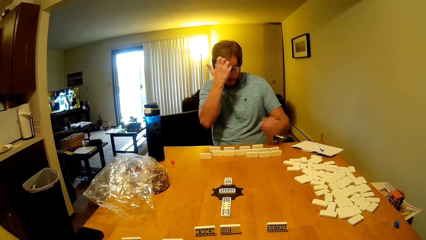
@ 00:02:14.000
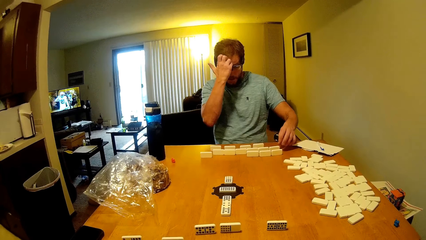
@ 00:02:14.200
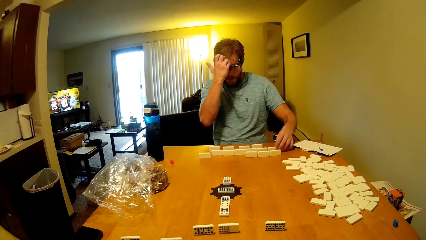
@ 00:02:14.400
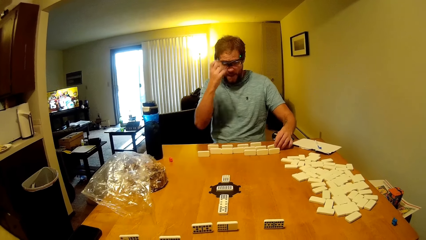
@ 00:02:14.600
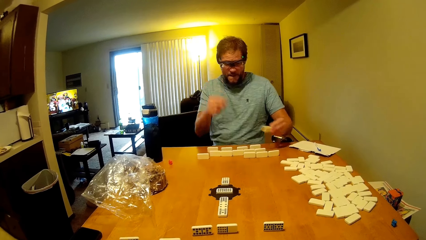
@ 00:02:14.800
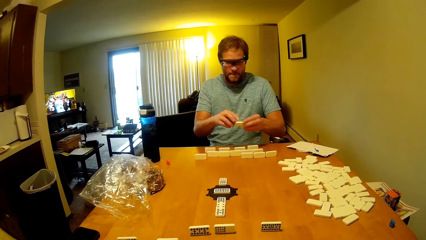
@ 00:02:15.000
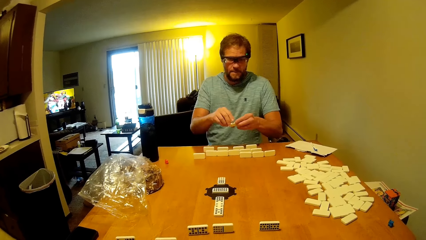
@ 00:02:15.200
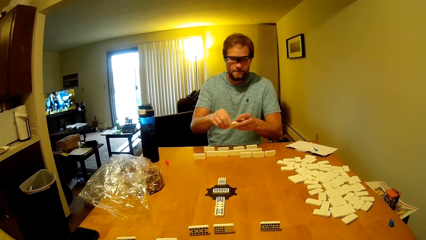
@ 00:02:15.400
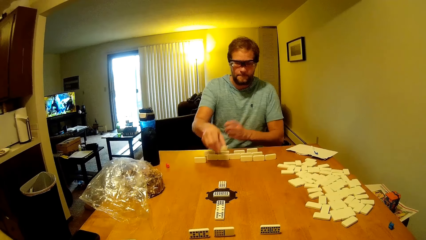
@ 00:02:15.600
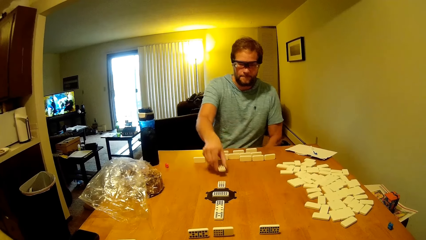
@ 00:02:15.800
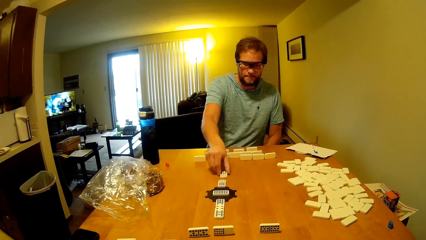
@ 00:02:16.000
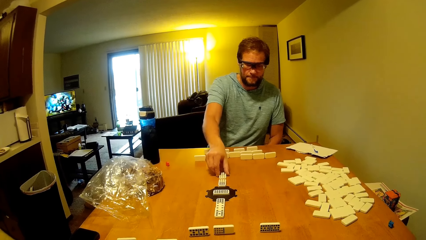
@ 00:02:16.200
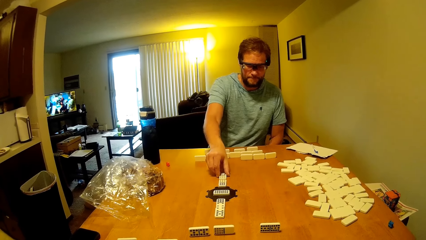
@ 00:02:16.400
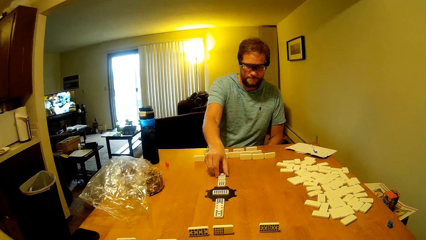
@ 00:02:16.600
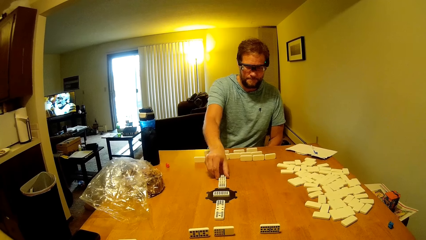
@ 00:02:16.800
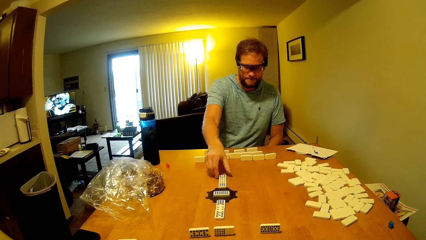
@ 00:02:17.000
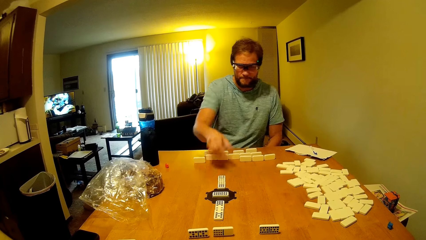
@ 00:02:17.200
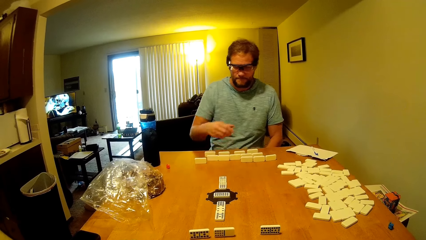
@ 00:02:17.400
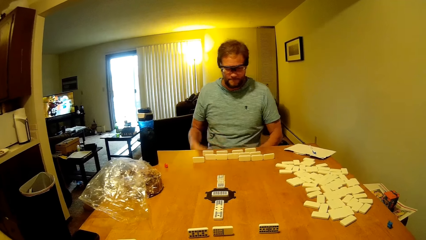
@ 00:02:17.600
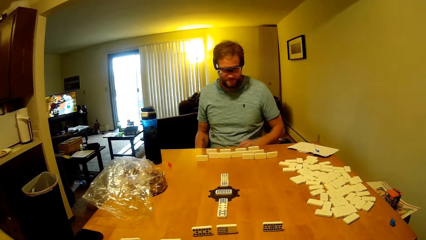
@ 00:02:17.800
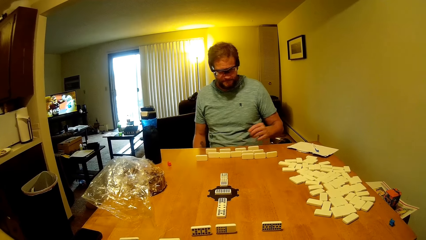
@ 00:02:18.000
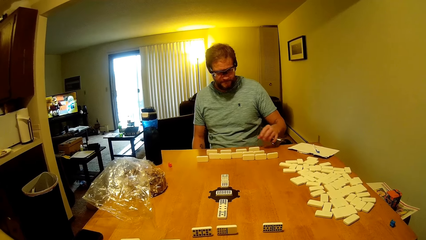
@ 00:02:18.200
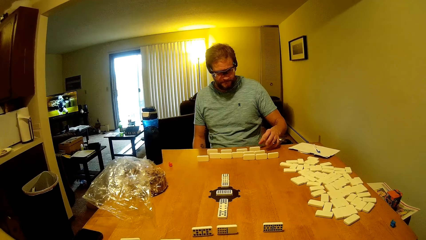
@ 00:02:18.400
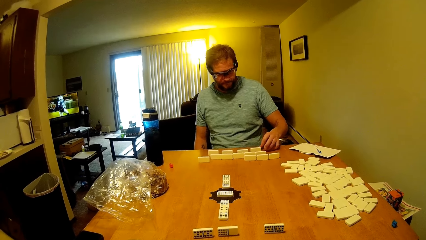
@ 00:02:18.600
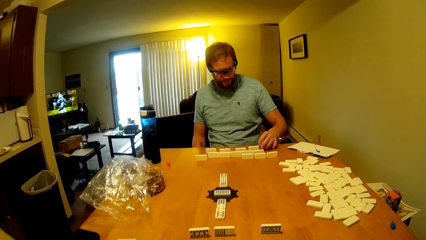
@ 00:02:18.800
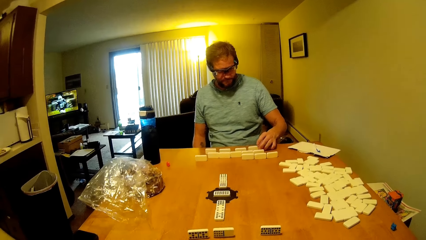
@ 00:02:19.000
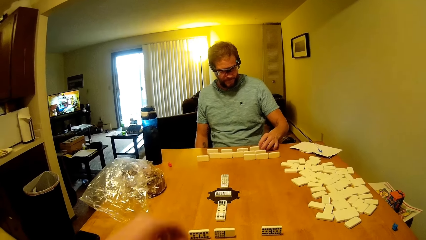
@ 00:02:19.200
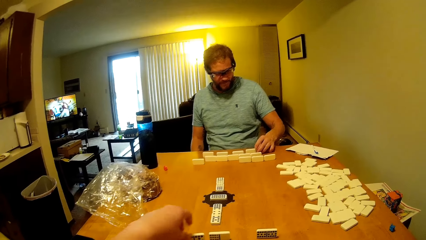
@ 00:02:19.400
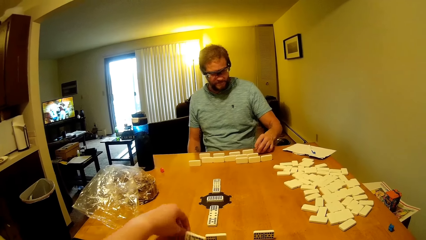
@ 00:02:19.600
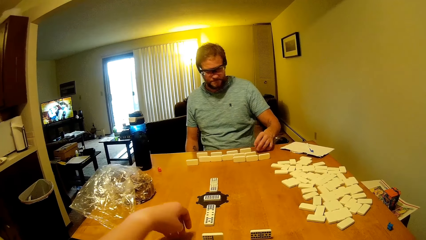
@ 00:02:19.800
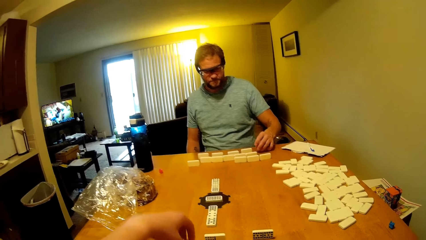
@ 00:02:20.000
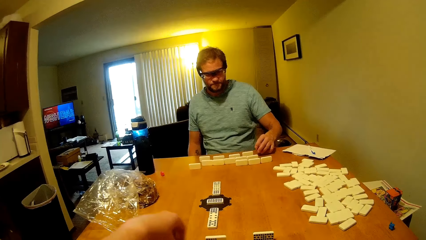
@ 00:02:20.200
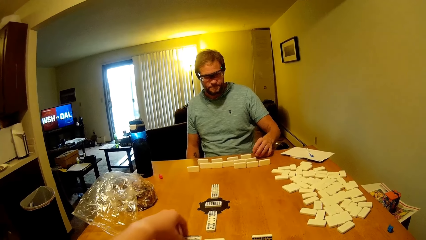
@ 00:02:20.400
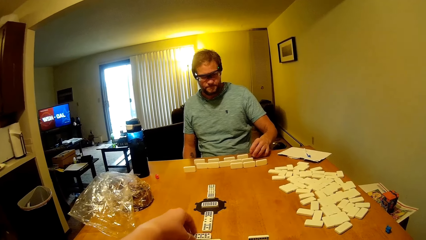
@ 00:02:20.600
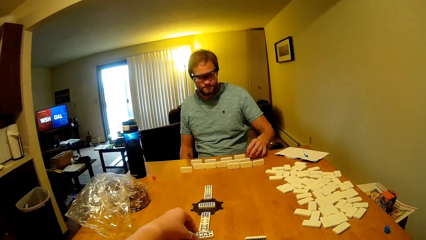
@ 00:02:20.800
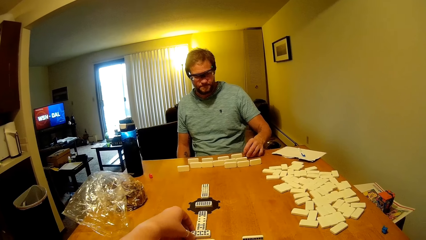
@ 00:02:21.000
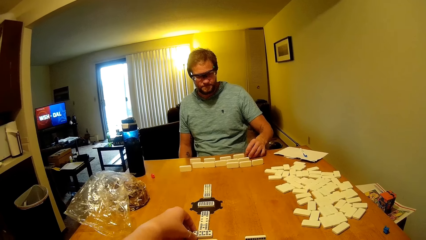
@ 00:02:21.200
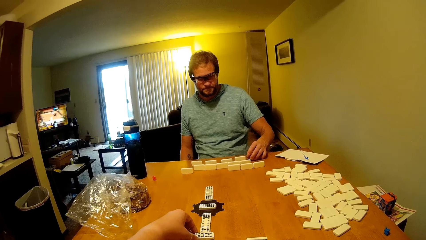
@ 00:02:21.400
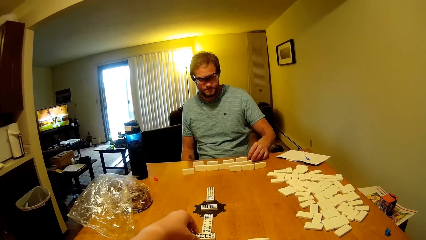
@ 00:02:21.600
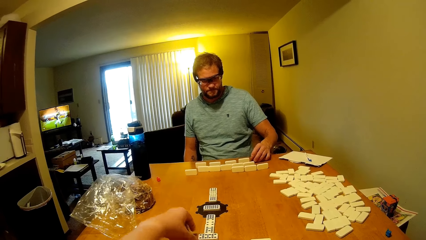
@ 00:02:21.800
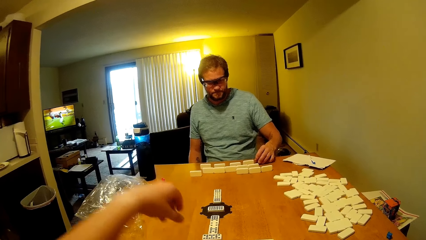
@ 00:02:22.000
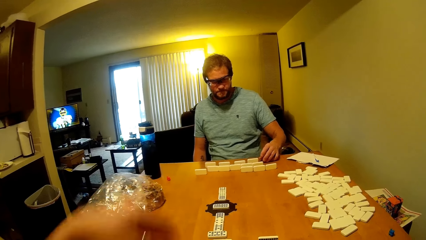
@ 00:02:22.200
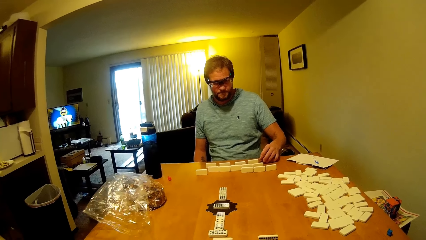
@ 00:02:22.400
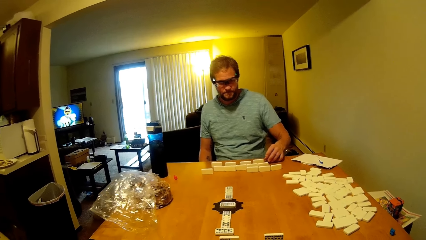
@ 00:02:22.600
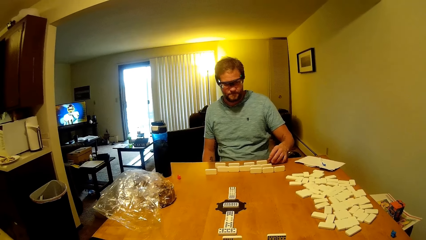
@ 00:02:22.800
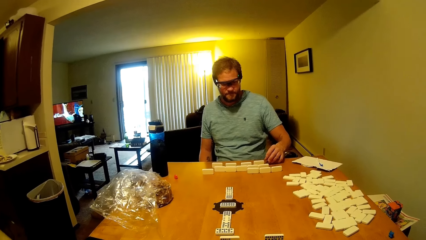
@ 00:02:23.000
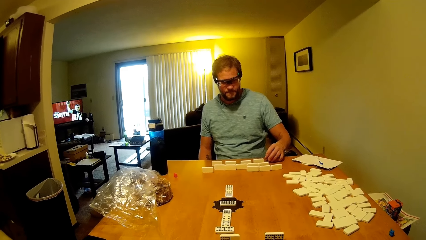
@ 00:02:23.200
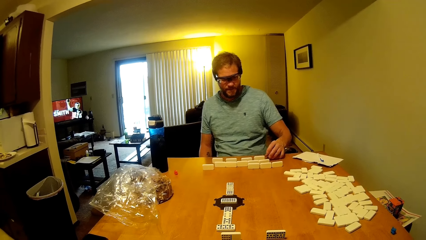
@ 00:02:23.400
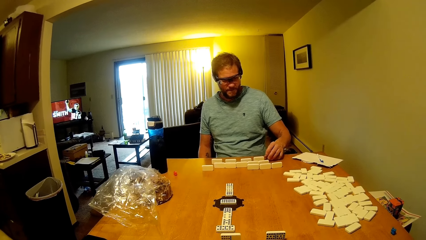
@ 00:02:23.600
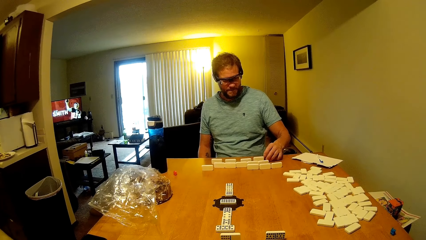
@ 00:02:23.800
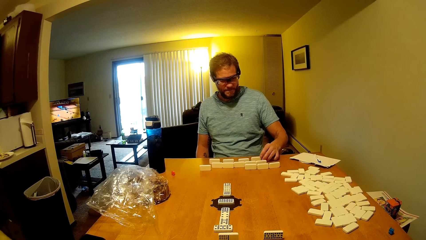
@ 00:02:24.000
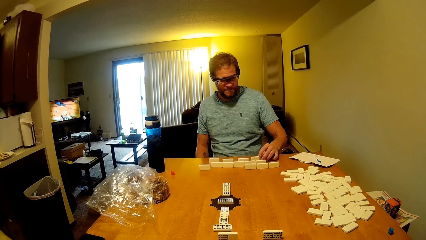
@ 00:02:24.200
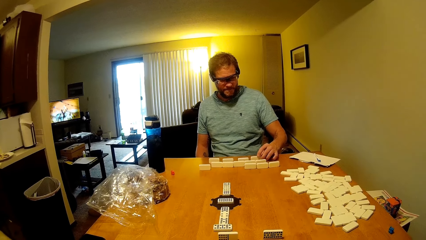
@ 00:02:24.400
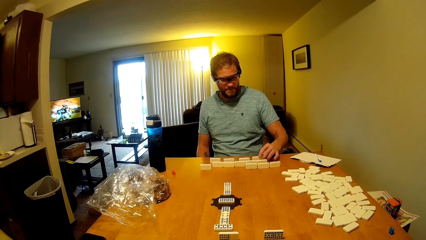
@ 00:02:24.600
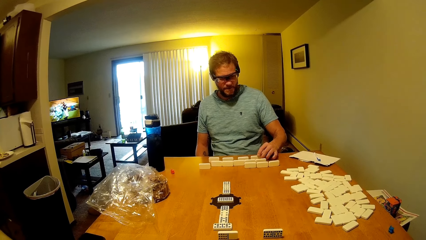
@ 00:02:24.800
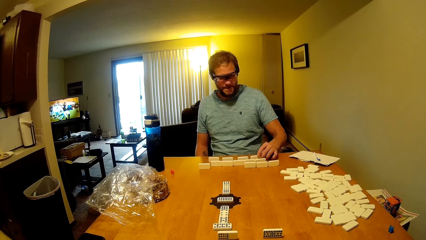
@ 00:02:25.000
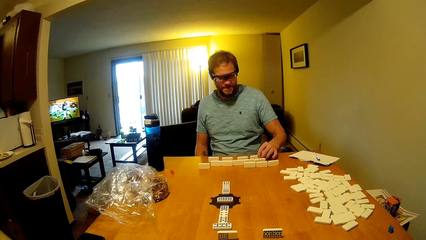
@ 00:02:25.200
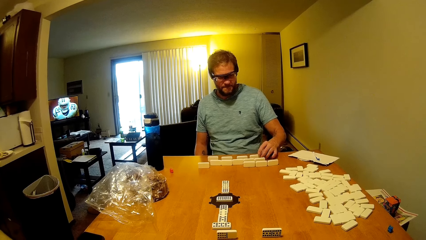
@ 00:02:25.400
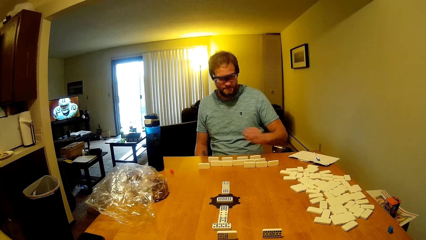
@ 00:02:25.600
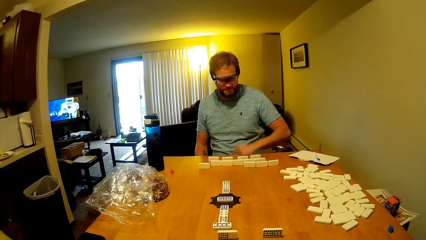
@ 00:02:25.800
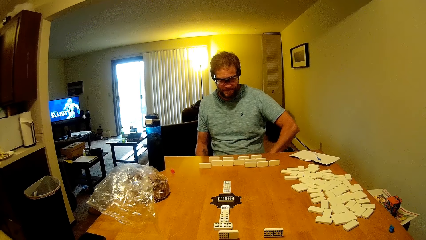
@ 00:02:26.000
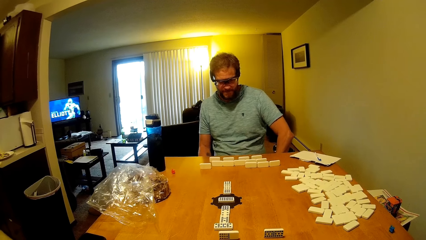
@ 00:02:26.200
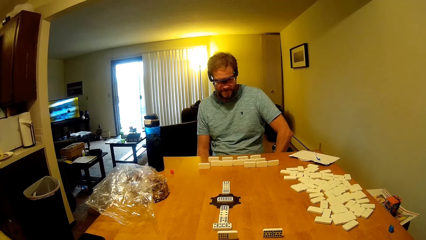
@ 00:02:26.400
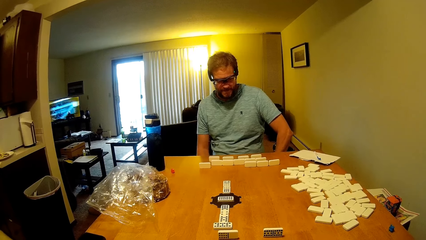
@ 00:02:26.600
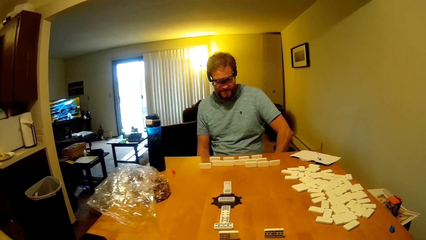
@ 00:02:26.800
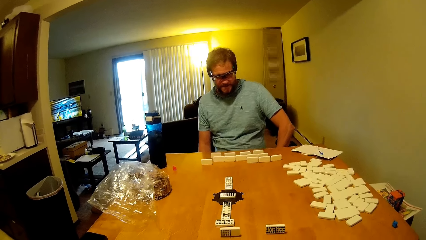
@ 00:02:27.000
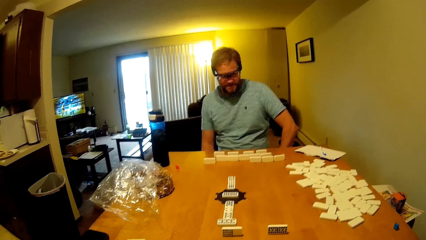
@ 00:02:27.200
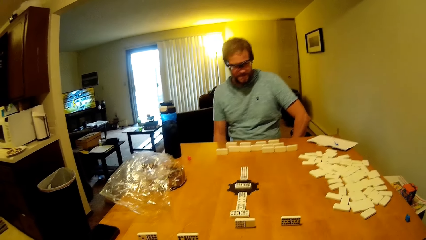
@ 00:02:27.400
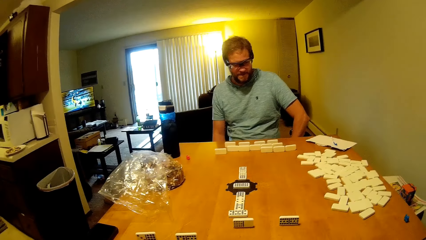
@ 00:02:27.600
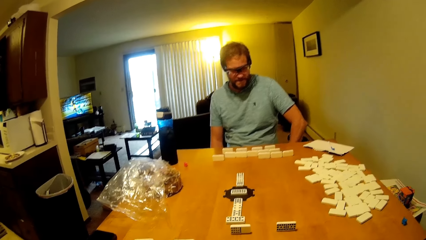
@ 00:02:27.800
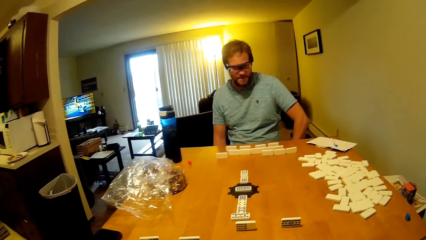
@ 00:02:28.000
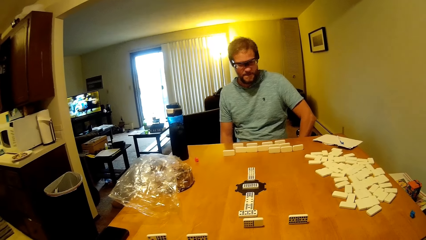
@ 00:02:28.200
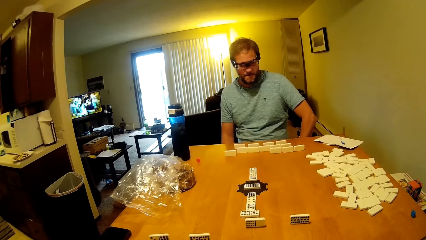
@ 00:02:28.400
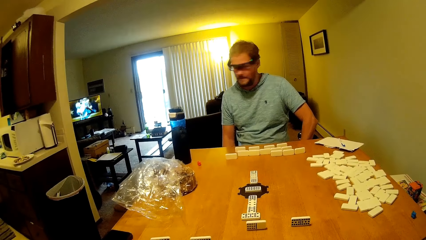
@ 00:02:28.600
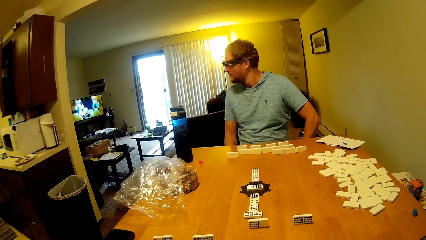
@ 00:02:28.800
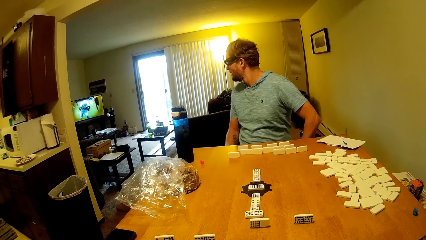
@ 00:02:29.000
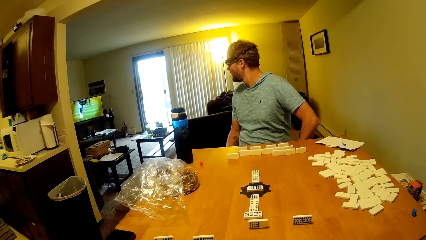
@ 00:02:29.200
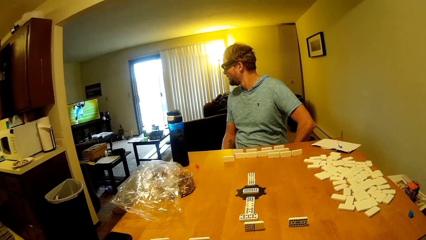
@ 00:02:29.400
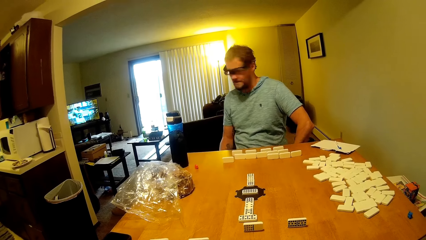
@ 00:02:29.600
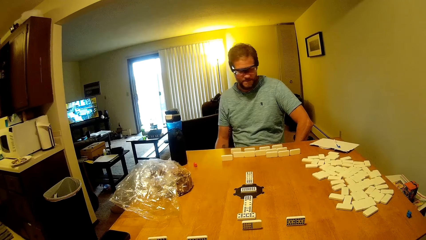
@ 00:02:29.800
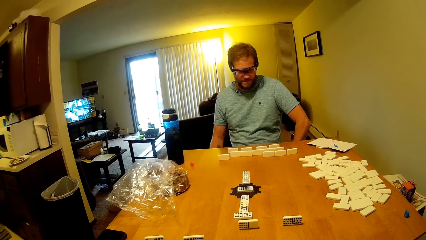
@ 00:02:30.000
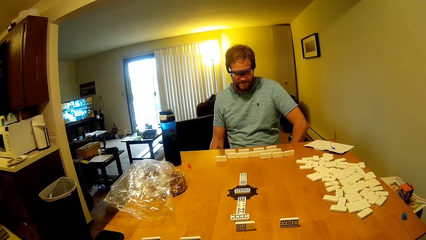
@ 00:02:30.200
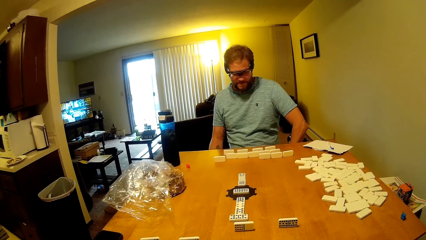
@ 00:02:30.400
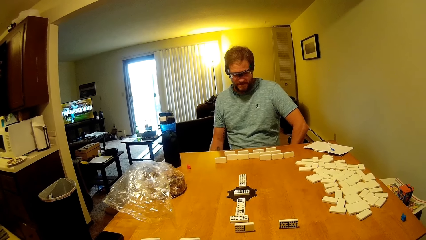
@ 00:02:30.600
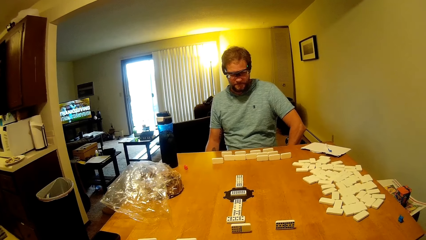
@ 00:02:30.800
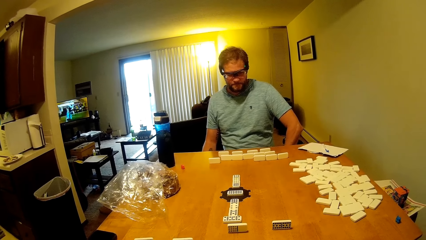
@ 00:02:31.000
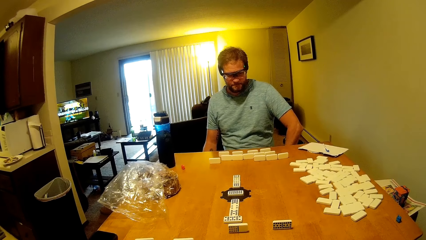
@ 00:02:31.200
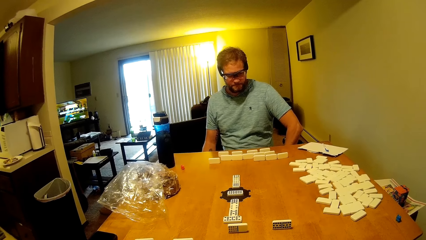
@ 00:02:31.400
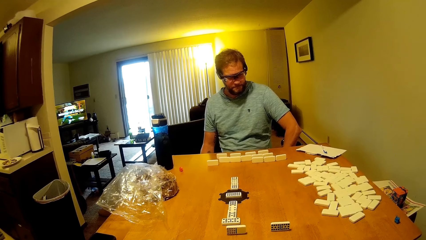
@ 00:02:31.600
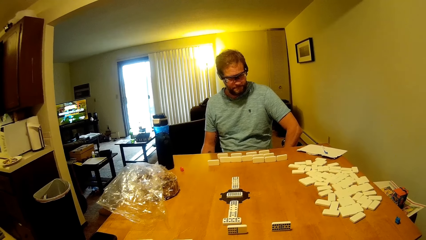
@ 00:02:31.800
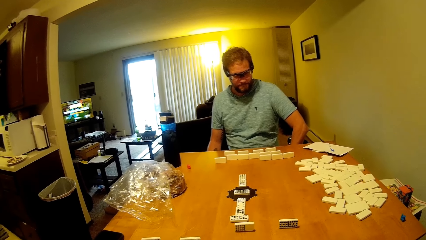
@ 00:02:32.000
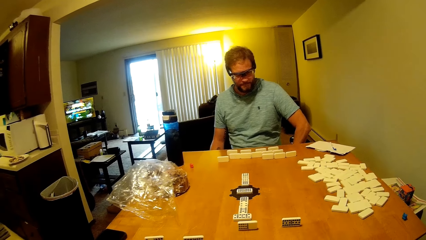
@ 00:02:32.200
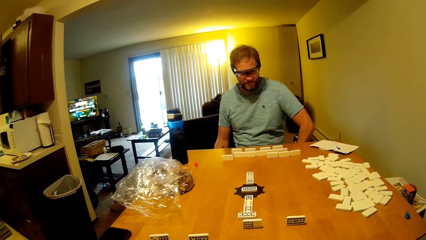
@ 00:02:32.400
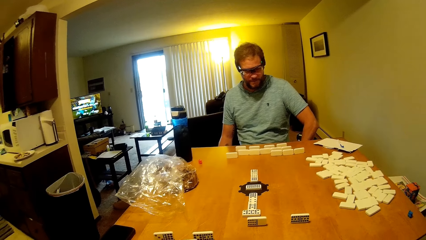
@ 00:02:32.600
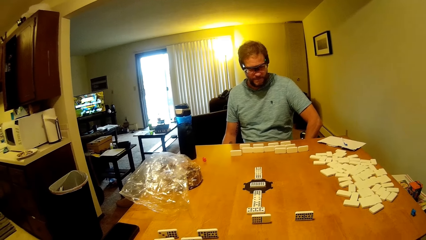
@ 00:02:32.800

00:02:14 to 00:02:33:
A man picks up the domino on the table and puts the domino on the table. The camera wearer picks up the domino on the table and puts the domino on the table. The man talks to the camera wearer and touches the domino on the table. The man looks at the dominoes game. The man looks at the dominoes game again. The camera wearer talks to the man. The man looks at the television. The man looks around. The man looks at the dominoes game.
